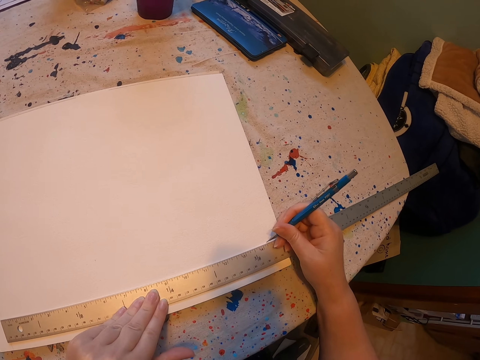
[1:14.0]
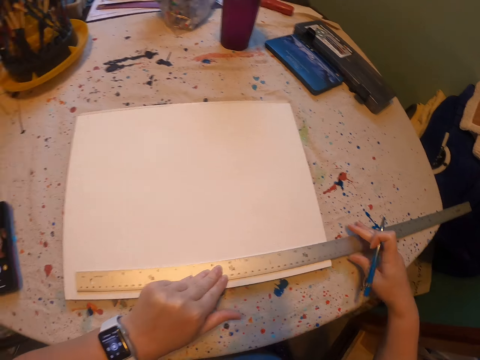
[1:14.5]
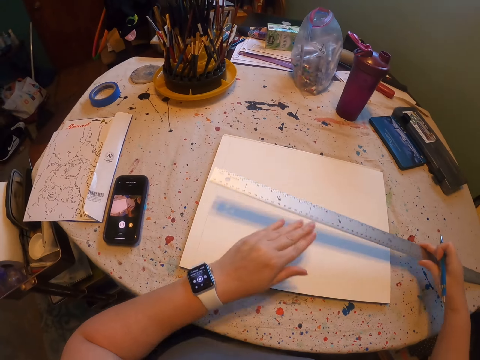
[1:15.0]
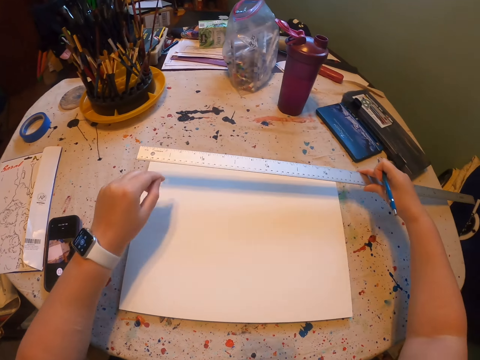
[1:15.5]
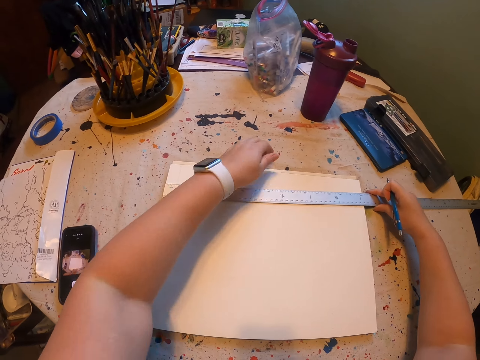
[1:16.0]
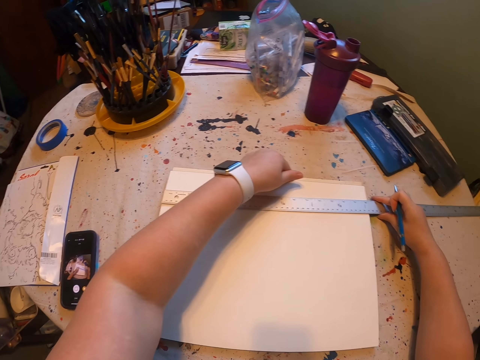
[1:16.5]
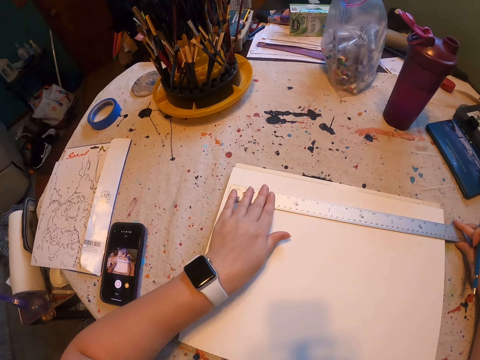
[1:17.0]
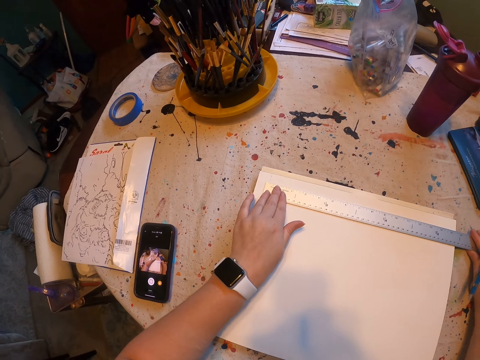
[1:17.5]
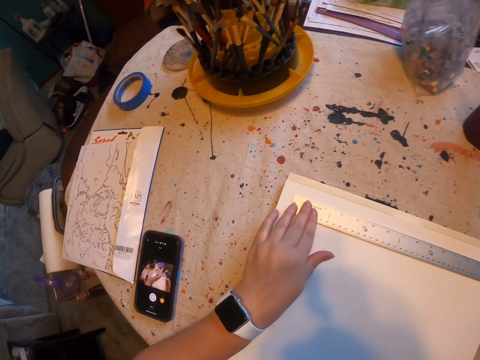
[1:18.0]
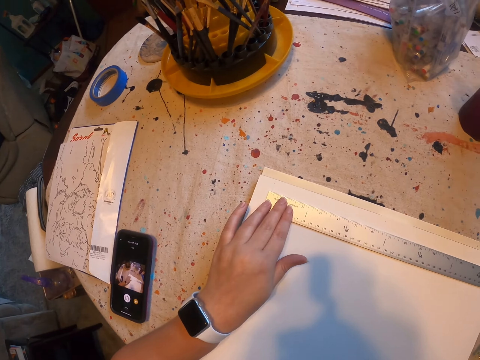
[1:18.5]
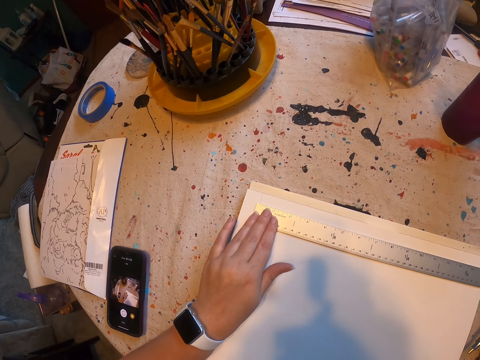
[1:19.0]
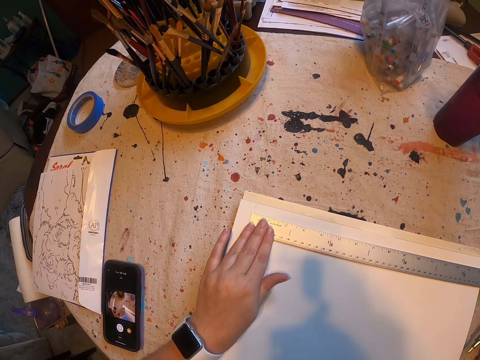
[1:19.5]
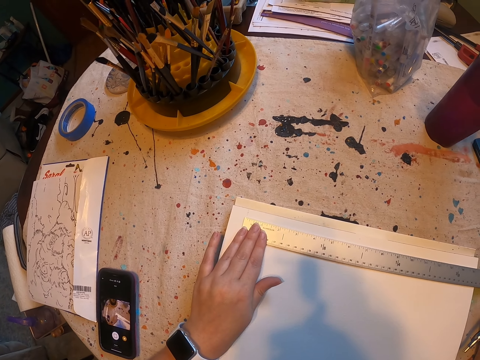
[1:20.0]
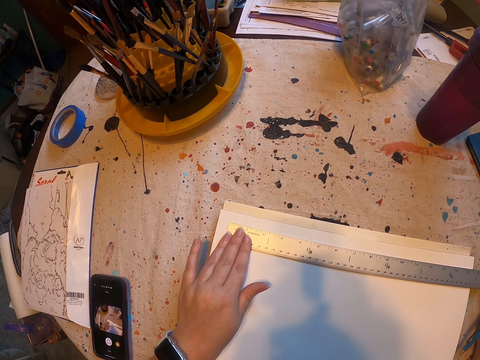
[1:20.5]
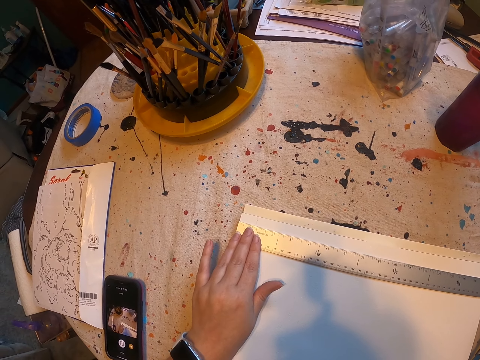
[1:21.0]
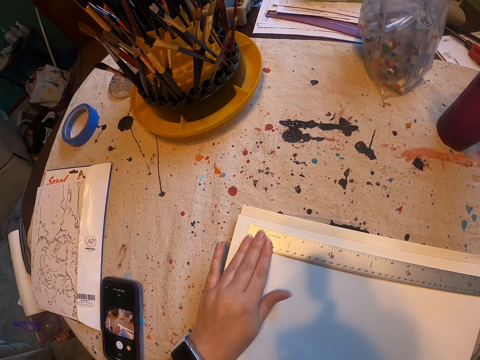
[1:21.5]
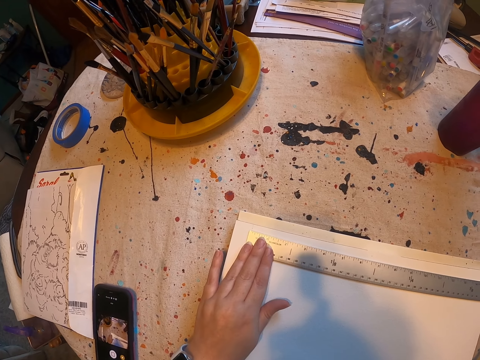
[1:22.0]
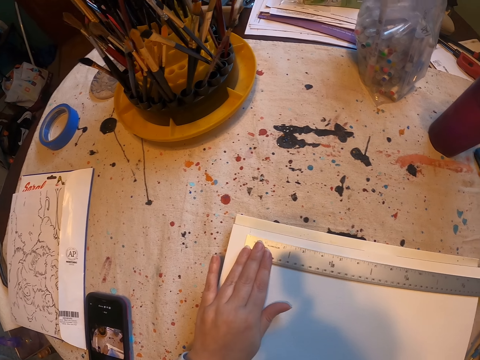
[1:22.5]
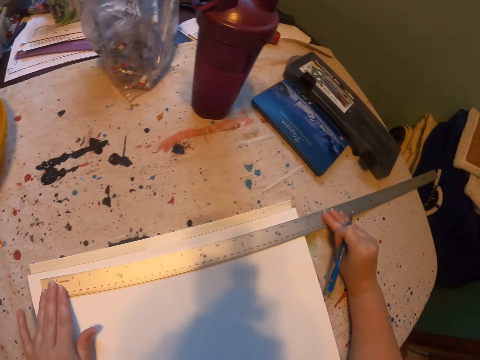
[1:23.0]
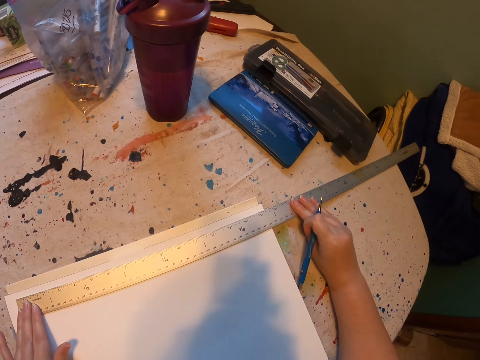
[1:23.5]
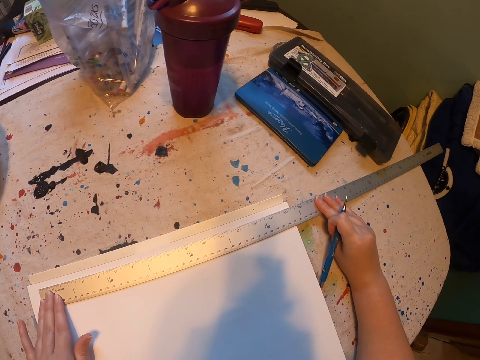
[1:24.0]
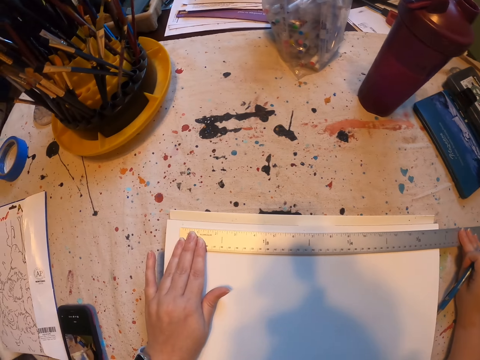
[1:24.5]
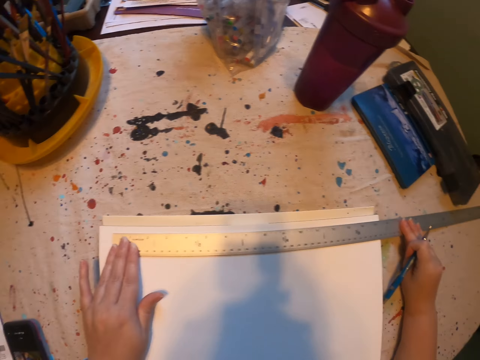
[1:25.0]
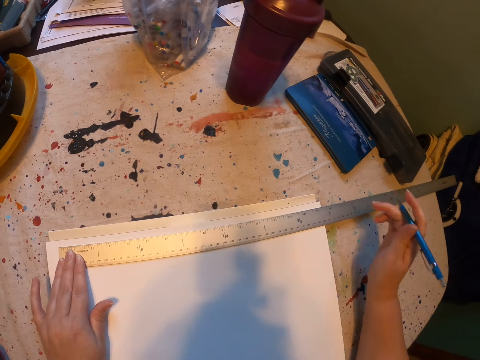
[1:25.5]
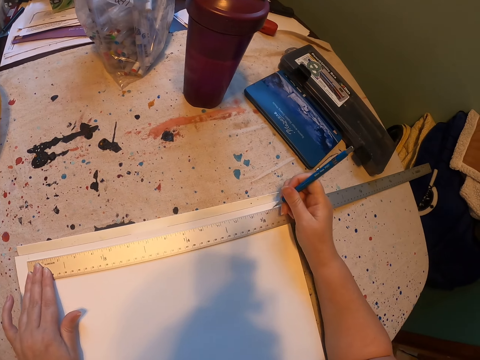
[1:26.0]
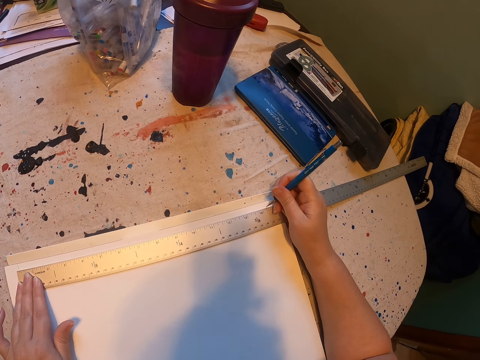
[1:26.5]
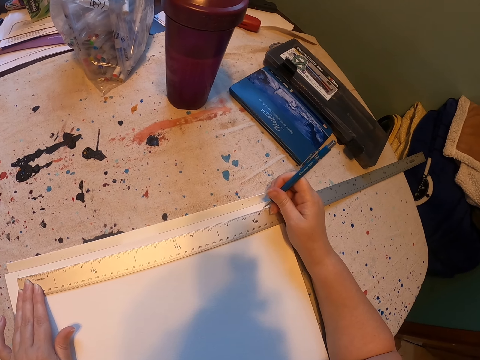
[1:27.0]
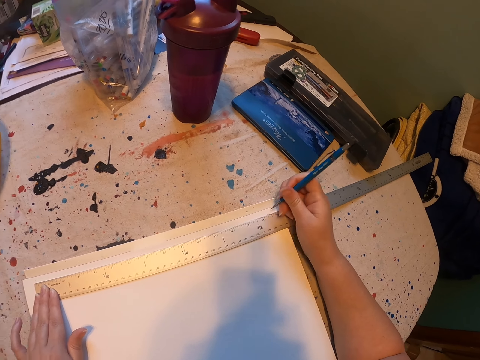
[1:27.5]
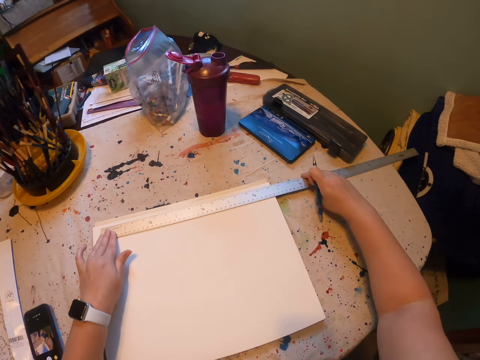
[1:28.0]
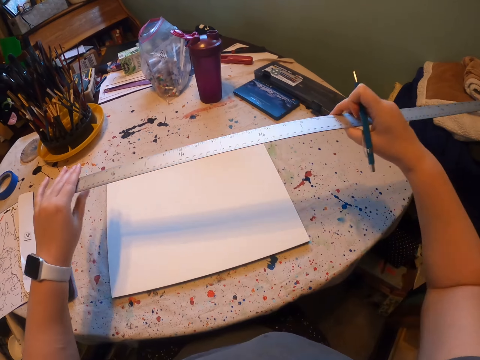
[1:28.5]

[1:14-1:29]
The camera wearer holds the pen. They hold the ruler. They look around. They hold the ruler. They mark on the paint paper.

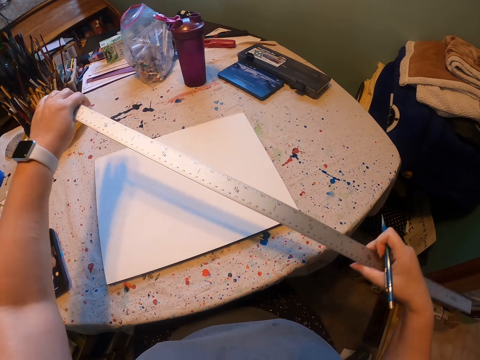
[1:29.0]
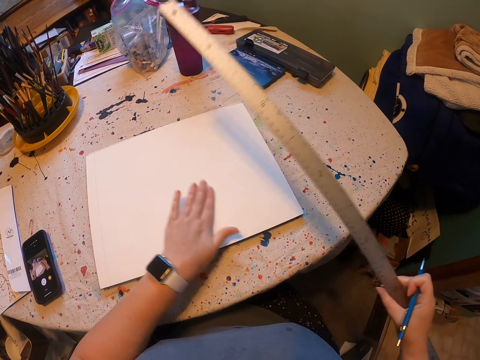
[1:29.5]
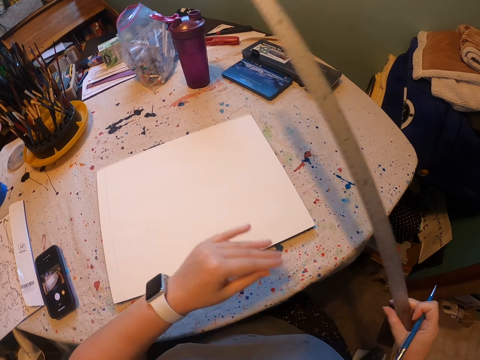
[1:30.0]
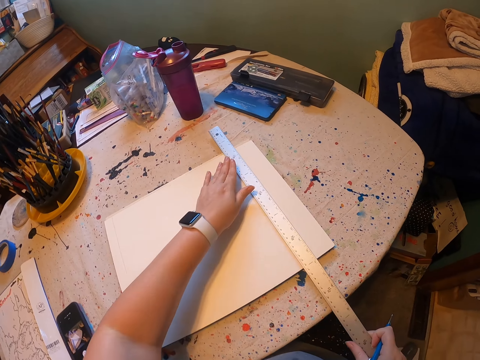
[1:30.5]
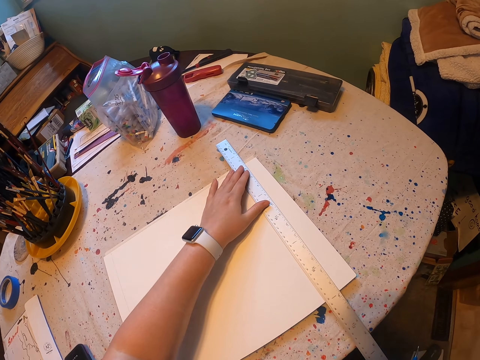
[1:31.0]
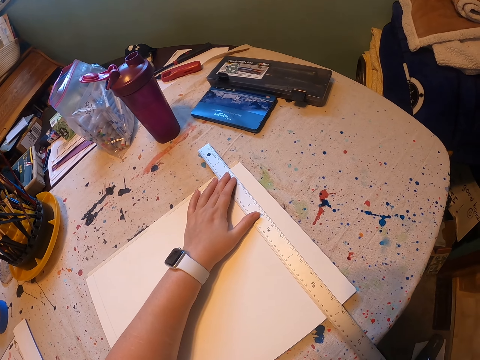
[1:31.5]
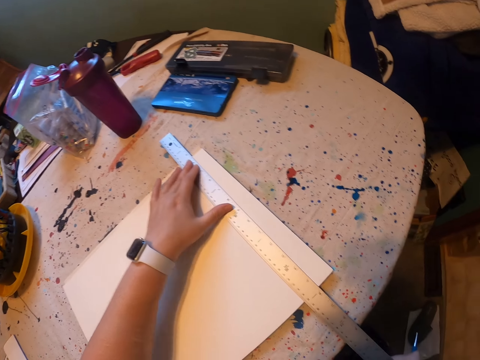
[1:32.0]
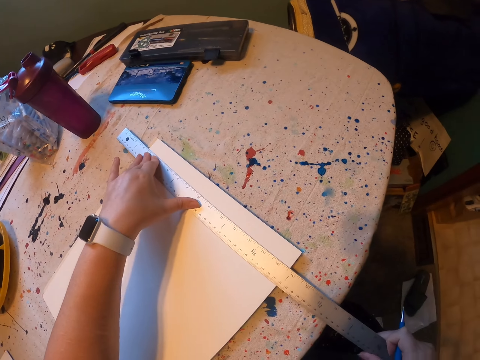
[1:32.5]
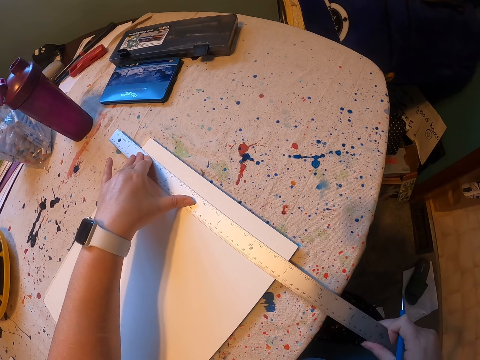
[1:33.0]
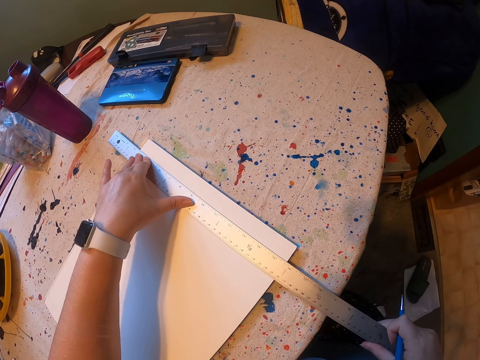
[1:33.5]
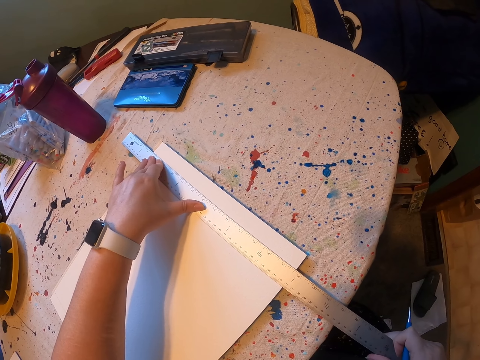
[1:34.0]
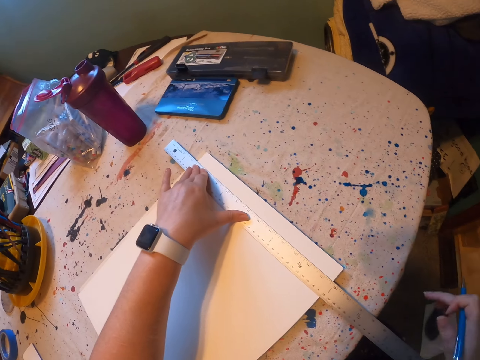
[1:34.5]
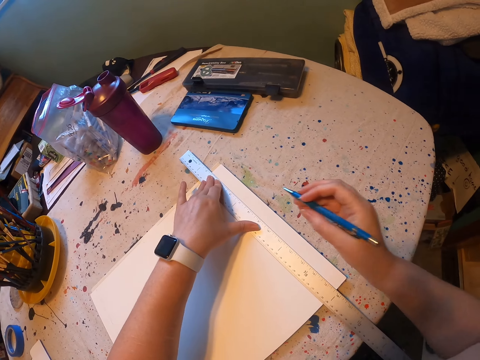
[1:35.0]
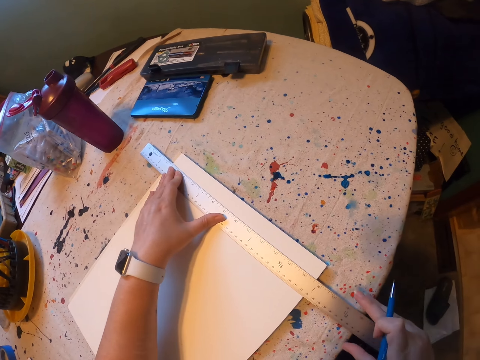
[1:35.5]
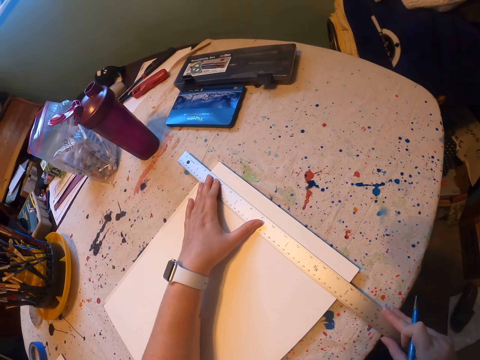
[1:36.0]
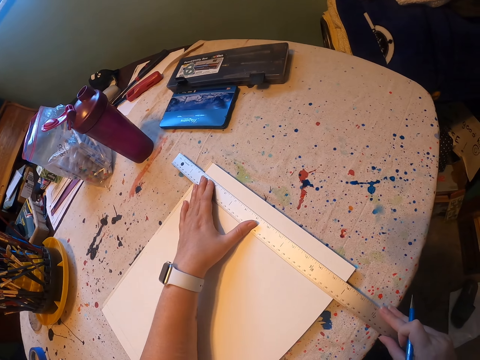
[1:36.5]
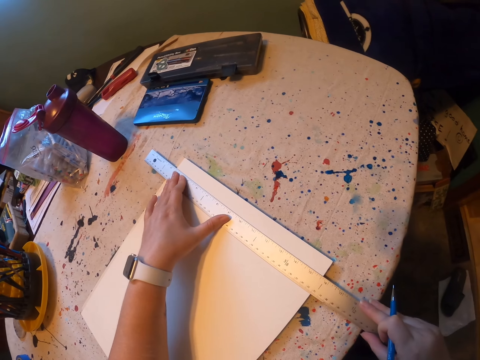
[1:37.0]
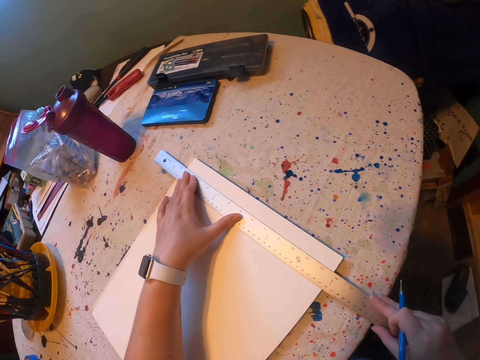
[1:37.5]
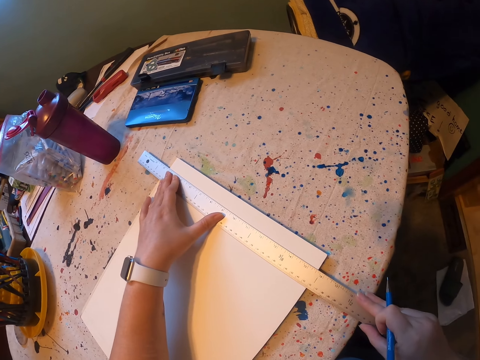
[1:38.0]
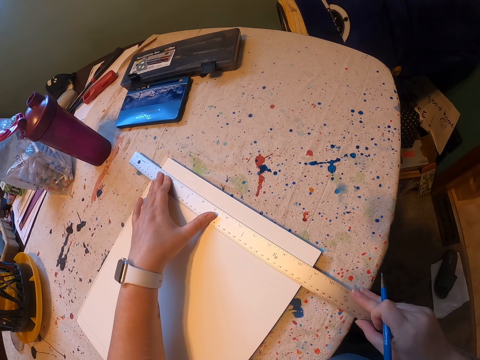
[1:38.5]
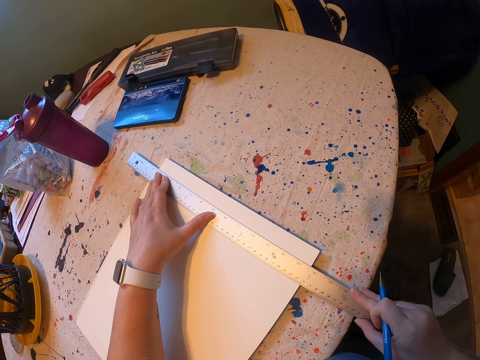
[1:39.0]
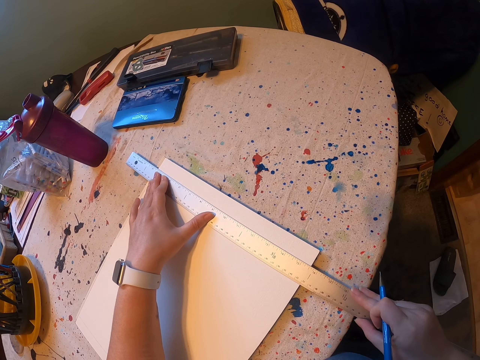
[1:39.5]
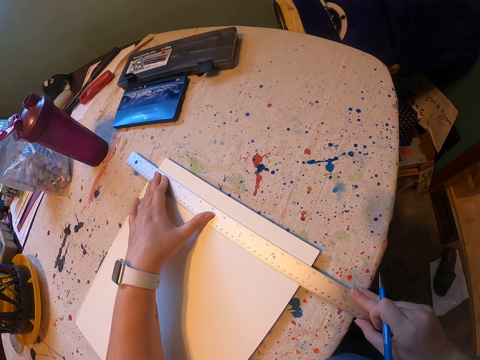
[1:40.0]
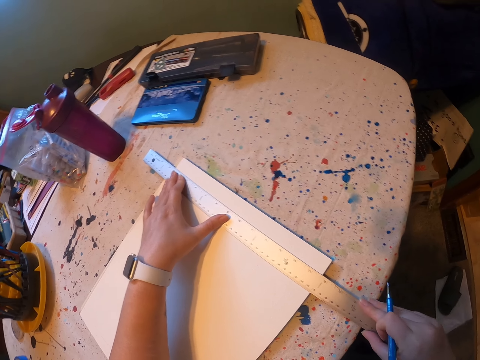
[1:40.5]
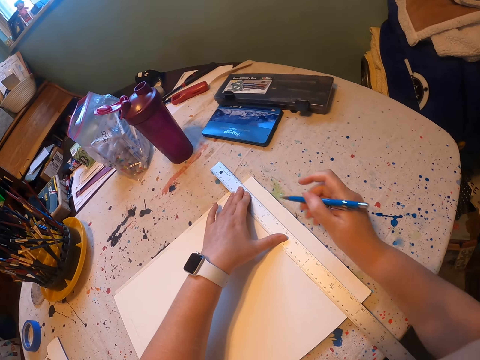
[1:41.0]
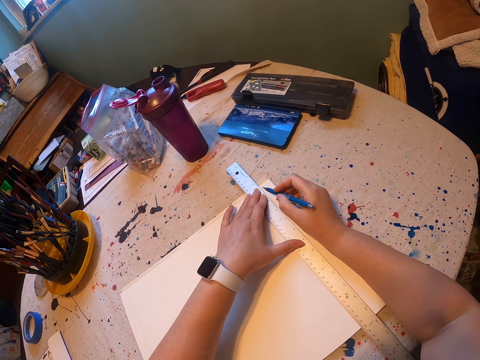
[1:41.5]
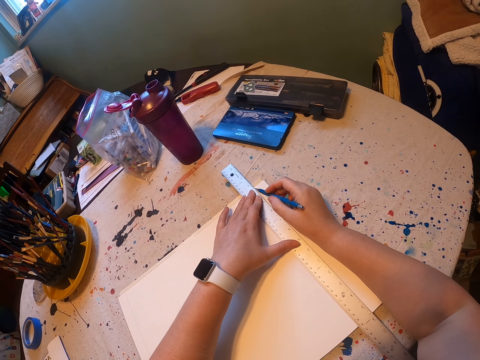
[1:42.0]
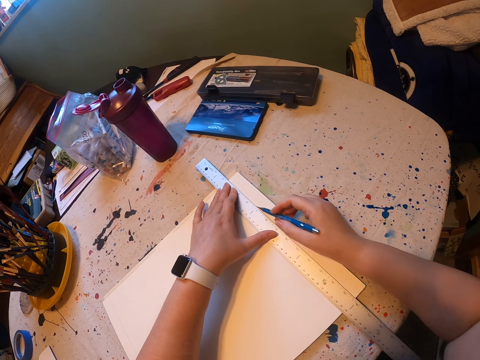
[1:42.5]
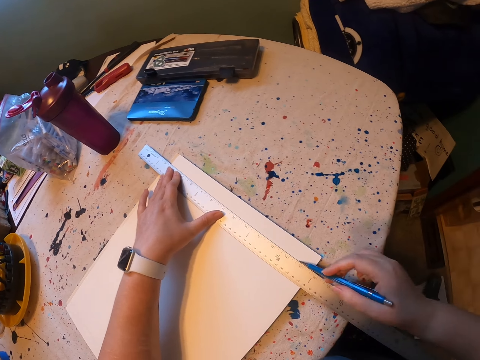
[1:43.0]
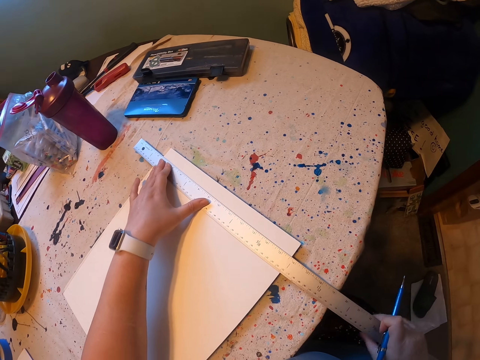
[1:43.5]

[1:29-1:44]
The camera wearer moves hands. They place the ruler down. They hold the ruler. They draw a straight line across the paper.
